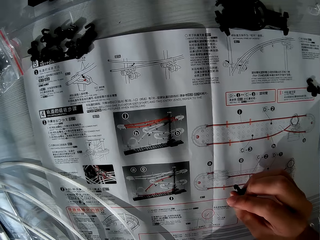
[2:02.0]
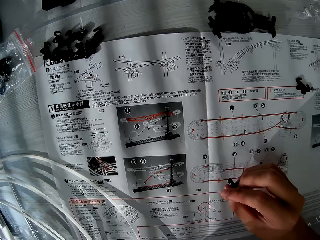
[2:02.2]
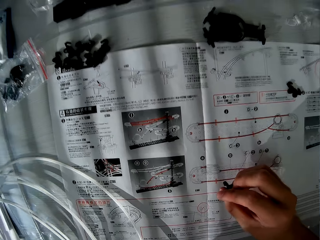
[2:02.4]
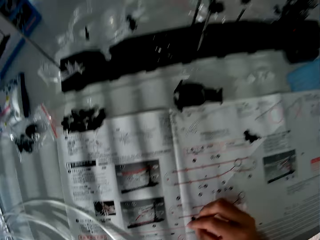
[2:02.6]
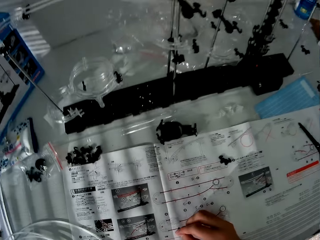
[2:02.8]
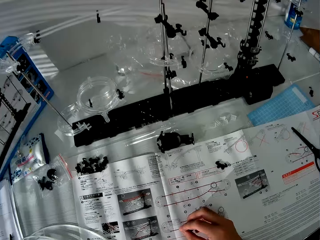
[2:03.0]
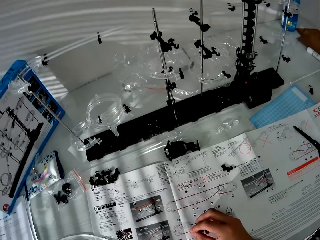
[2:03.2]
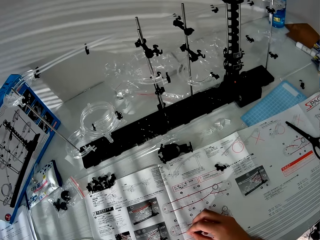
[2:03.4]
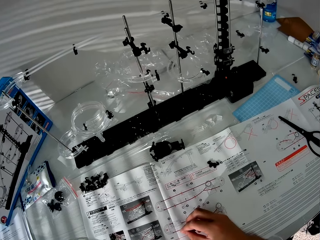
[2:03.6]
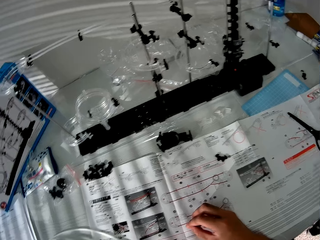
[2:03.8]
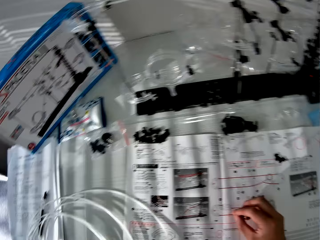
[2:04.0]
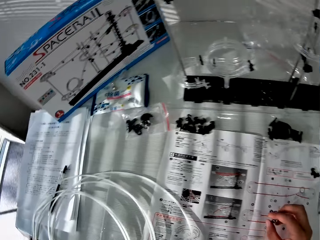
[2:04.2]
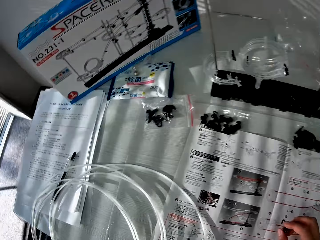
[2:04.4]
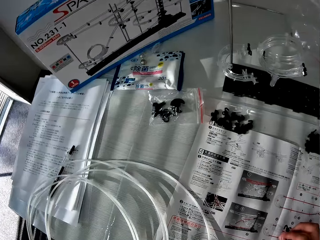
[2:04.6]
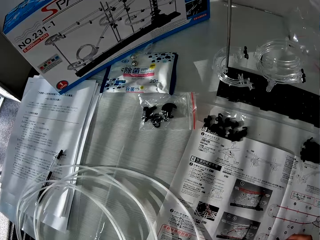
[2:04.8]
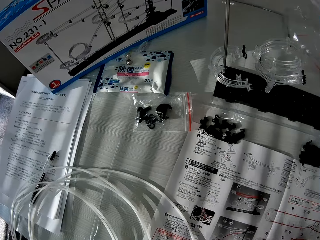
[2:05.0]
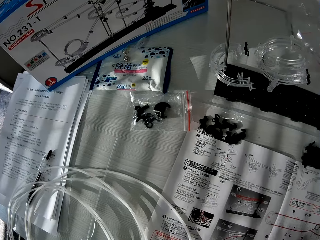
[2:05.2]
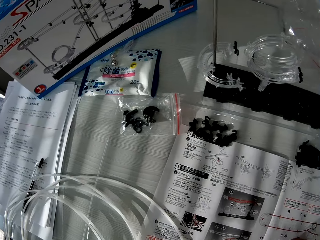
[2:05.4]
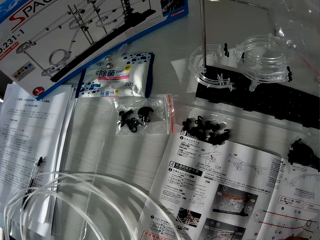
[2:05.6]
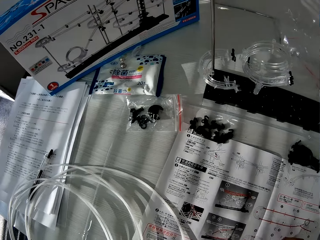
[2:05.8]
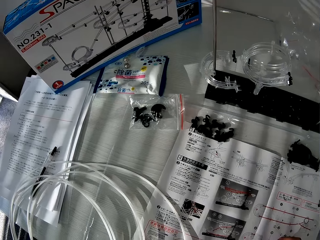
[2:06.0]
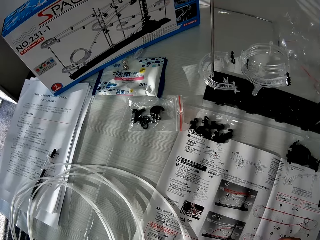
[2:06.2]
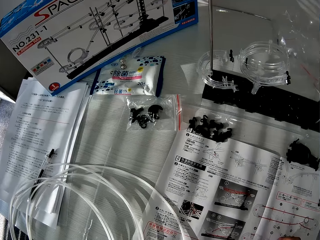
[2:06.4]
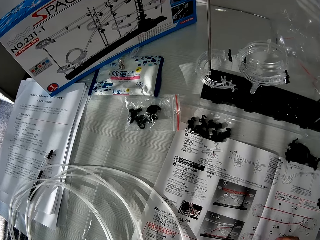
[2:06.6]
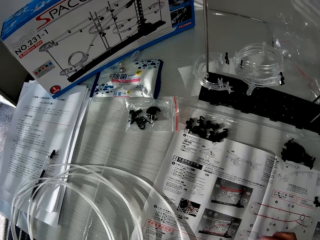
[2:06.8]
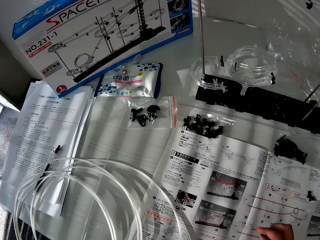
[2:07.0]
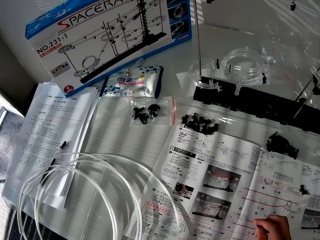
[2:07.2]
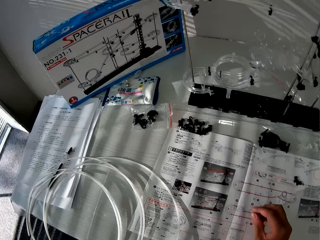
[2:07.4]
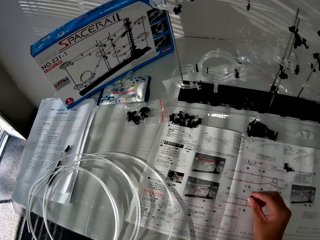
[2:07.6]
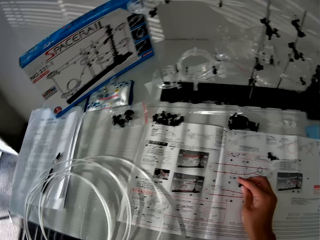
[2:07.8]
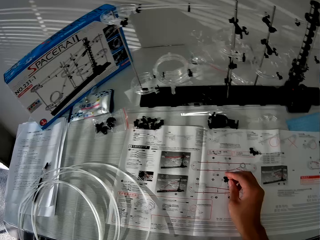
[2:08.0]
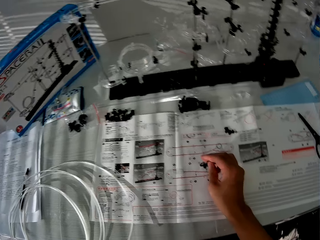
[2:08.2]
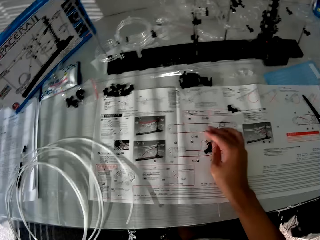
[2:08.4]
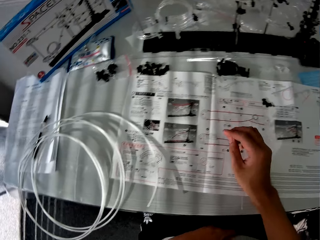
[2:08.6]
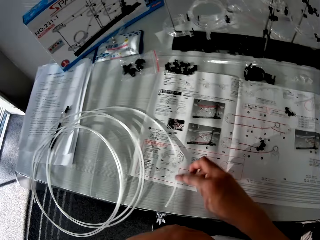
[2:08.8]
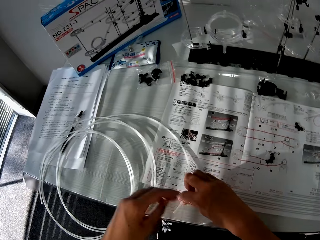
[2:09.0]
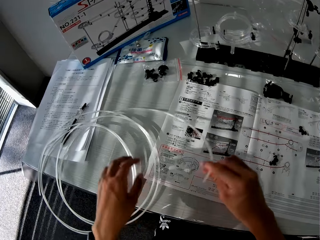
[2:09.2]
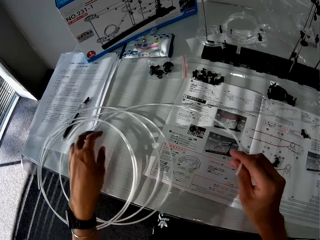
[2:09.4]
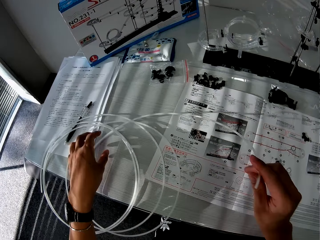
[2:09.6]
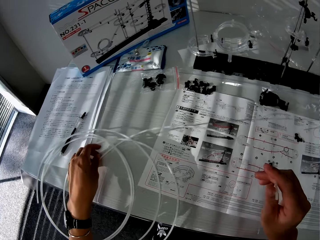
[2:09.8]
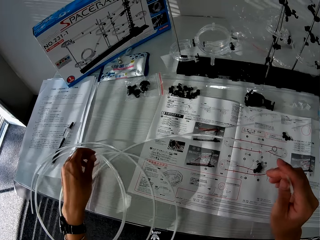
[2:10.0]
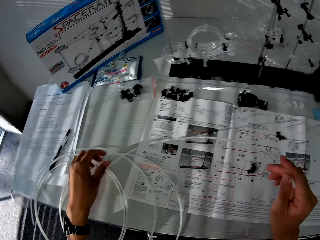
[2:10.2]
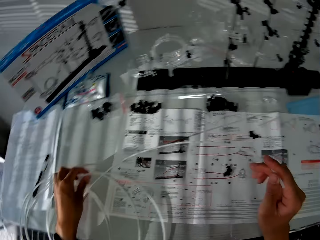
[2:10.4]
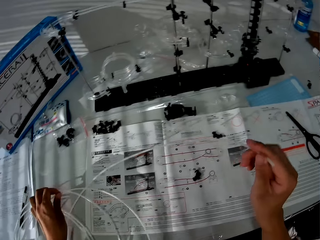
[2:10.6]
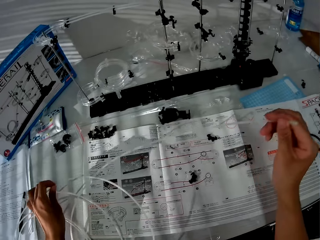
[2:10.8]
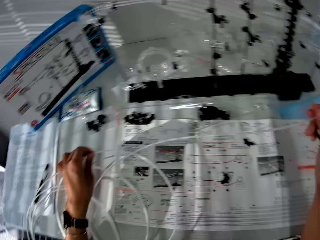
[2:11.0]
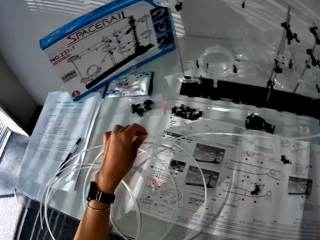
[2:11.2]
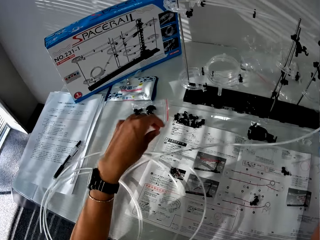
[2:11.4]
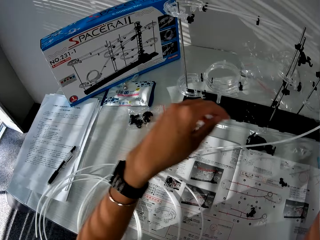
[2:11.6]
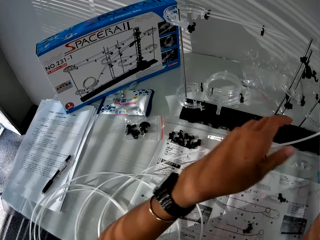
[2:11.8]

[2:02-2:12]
The camera wearer looks at the space rail. They look around the table. They drop the piece of space rail on the table. They pick up a space rail pipe from the table.

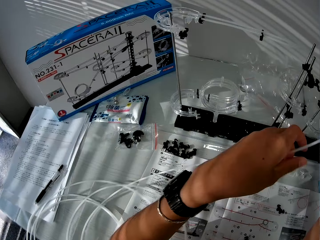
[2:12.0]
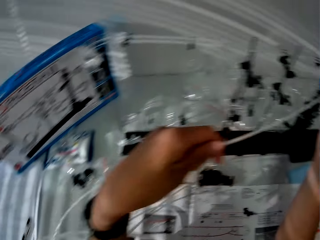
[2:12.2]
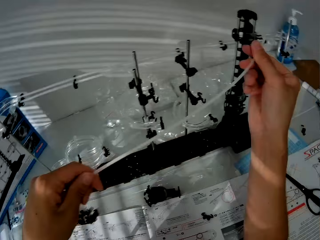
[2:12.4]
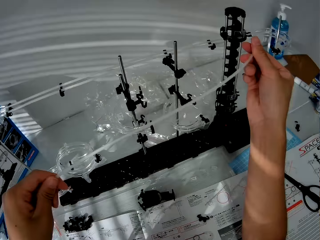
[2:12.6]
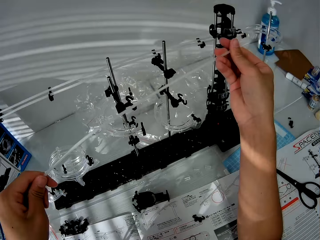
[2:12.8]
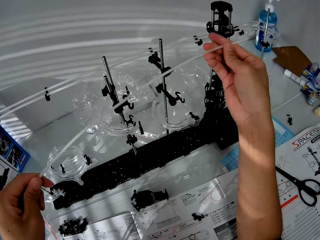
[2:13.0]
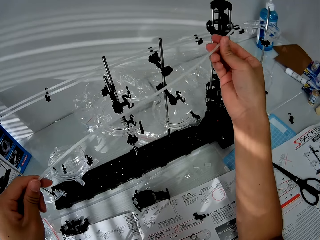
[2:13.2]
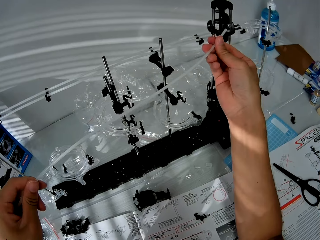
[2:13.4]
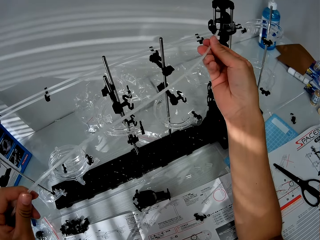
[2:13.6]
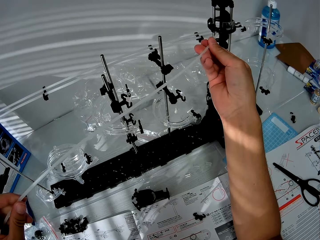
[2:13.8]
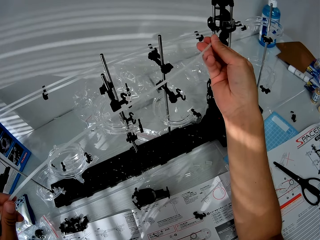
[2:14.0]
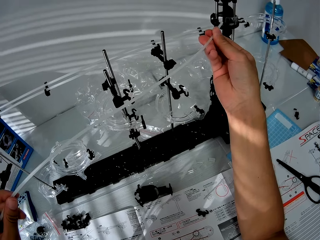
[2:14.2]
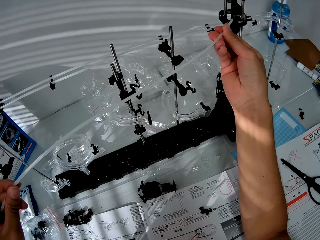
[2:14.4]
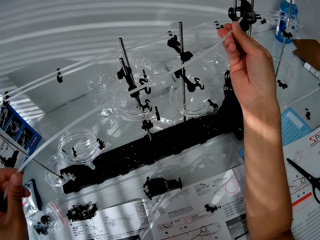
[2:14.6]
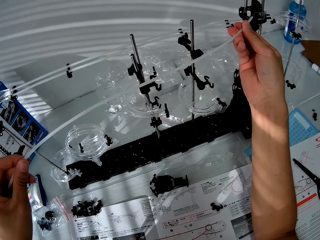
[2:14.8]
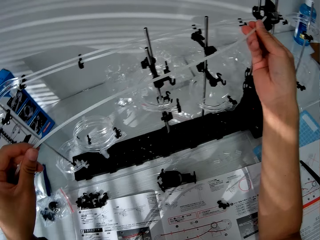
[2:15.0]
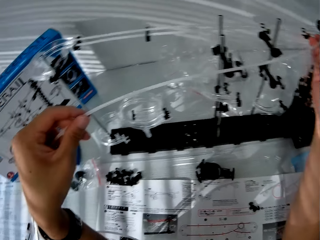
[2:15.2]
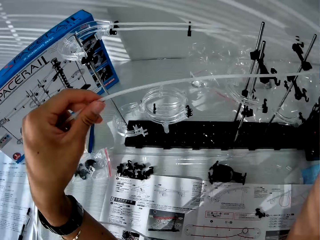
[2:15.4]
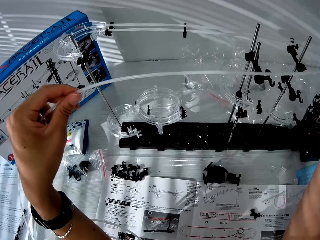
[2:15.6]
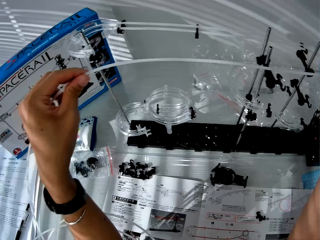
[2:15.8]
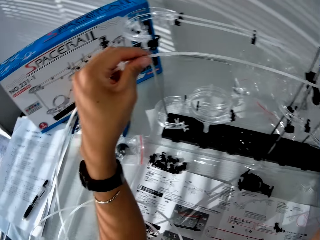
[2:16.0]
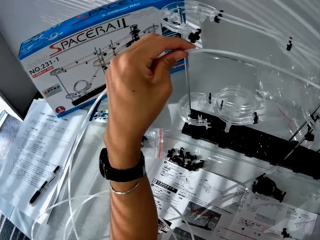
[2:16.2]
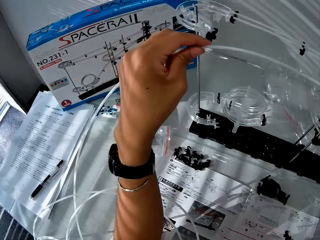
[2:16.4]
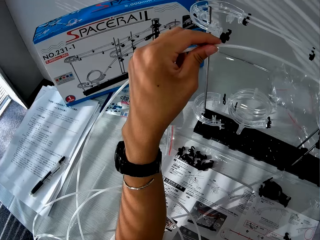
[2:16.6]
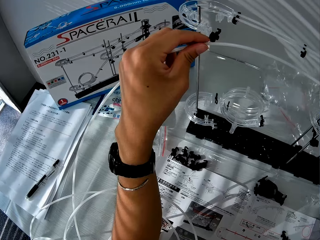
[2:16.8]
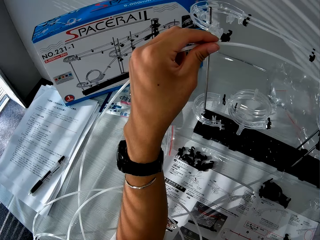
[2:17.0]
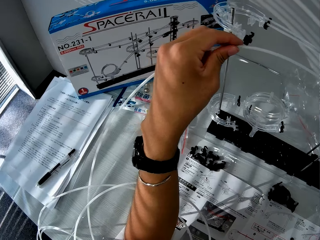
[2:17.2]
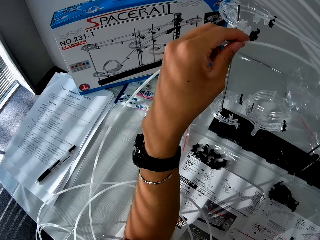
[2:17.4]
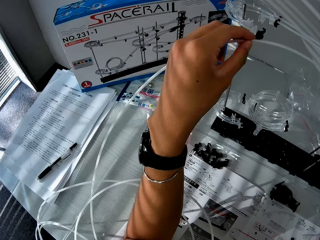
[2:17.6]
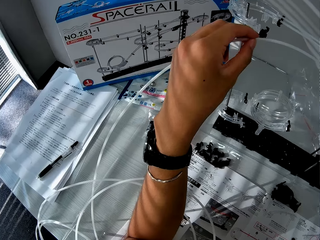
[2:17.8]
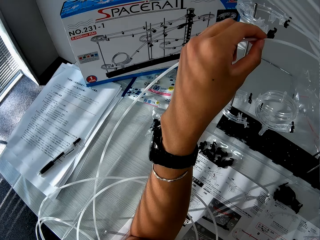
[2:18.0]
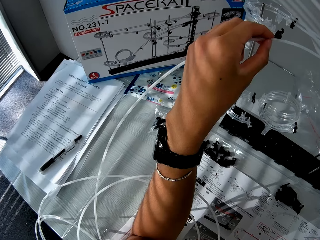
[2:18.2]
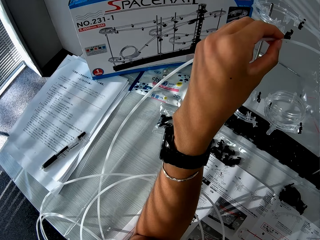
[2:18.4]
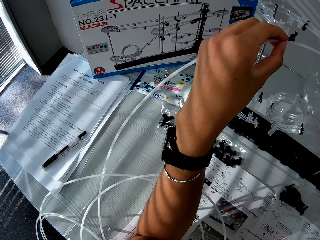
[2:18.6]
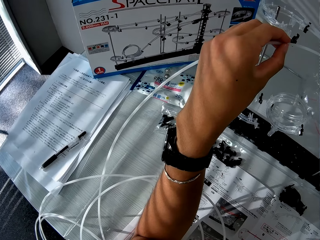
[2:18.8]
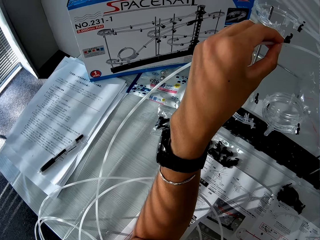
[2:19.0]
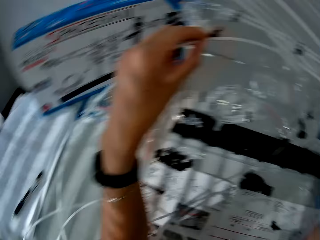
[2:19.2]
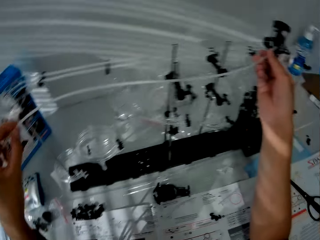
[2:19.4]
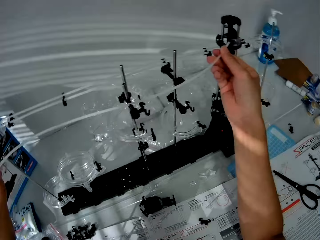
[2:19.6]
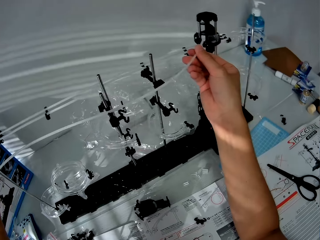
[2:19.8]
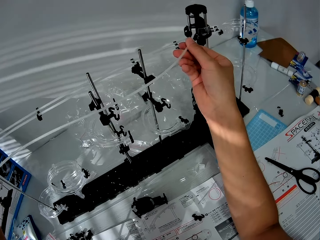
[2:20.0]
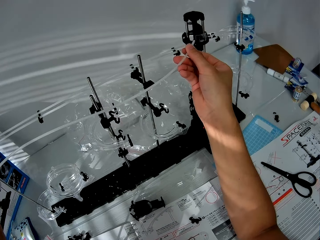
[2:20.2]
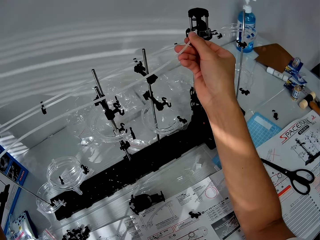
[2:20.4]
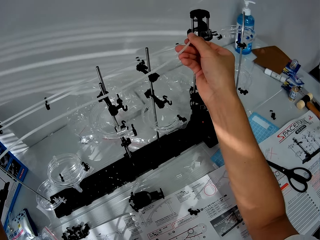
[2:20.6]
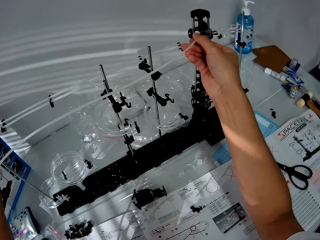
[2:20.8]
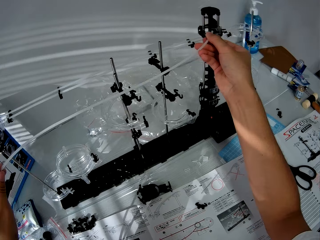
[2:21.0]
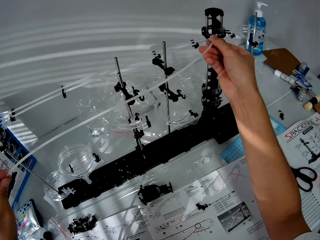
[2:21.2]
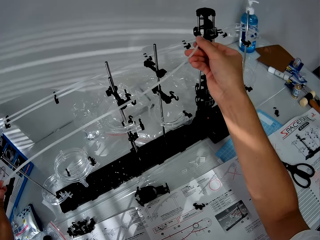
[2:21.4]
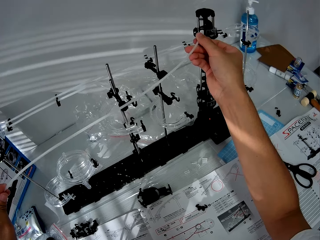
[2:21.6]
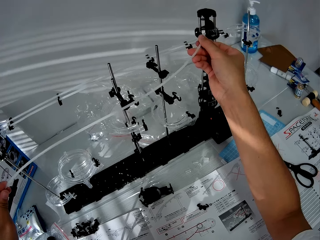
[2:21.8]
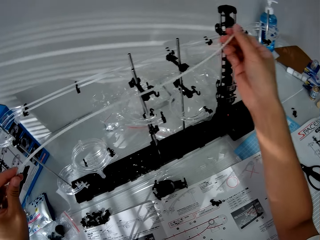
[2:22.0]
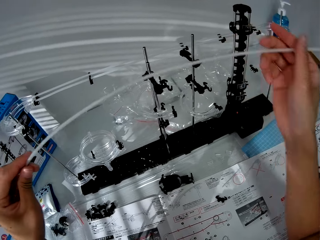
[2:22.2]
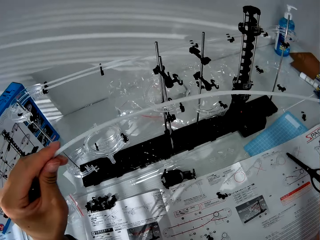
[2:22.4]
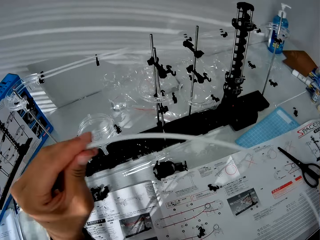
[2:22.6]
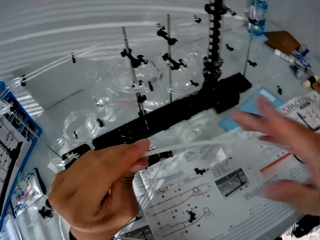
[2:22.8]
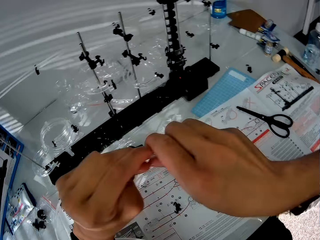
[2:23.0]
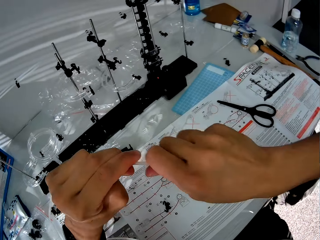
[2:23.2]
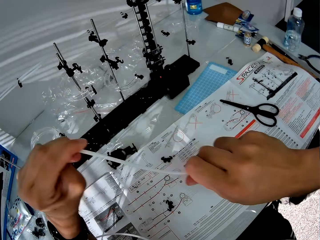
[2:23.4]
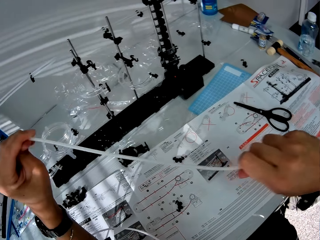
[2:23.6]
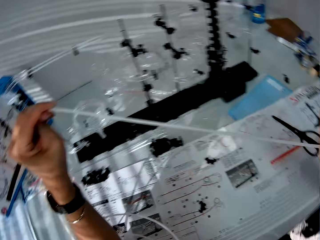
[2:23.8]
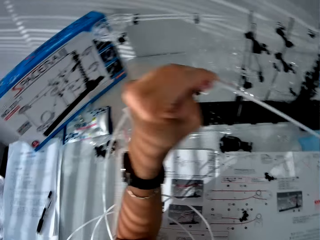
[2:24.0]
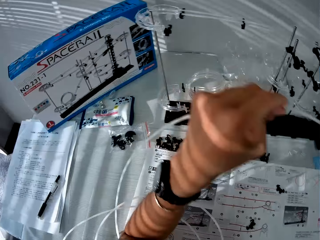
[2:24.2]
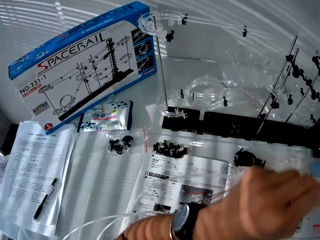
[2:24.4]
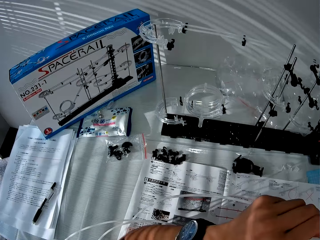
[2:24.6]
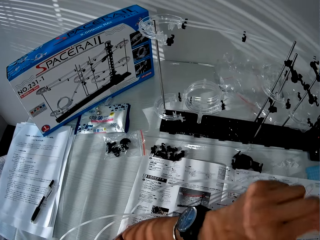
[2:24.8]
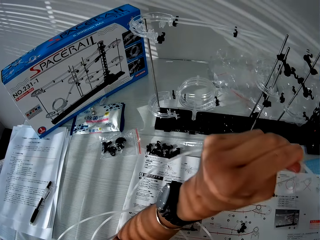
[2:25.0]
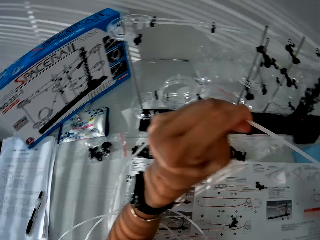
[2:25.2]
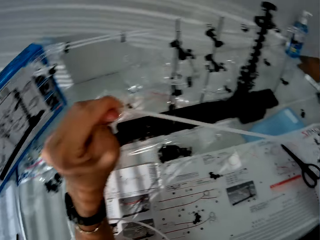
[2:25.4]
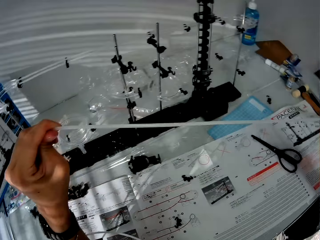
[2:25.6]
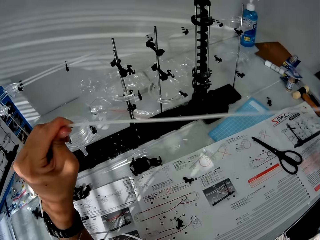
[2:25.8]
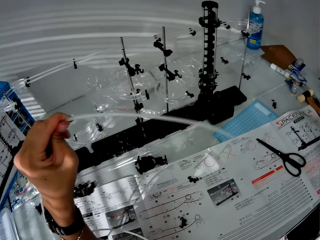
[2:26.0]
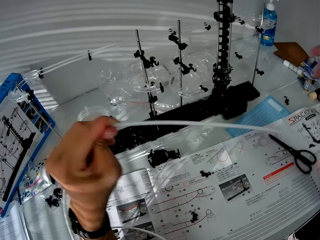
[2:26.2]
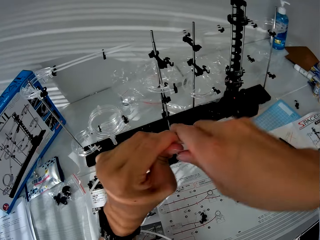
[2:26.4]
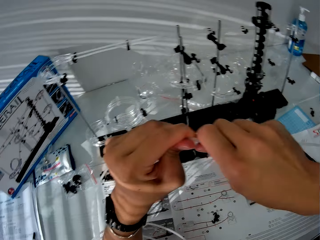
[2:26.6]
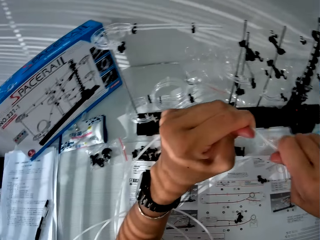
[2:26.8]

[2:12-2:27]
The camera wearer looks at the standard rail. He sets the space rail pipe on the space rail. He removes the space rail pipe from the space rail. He pulls the space rail pipe in his hands.
